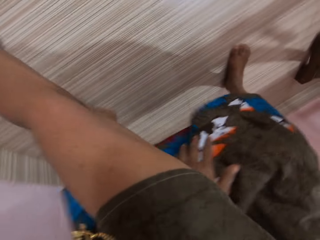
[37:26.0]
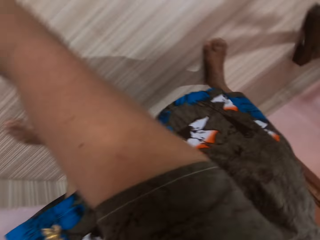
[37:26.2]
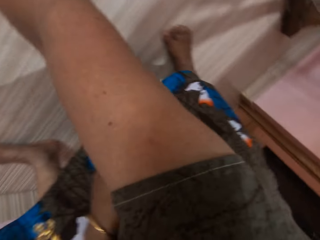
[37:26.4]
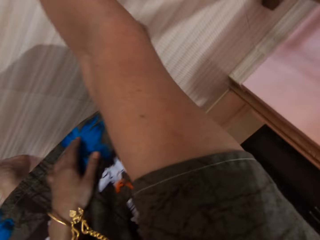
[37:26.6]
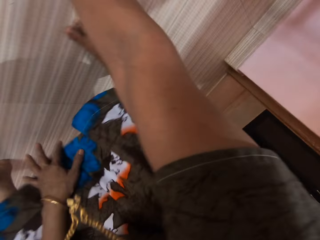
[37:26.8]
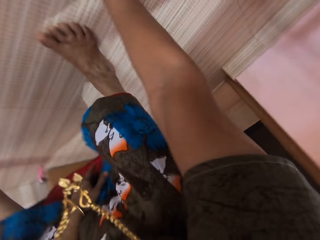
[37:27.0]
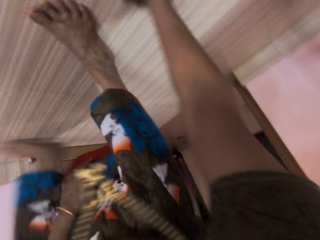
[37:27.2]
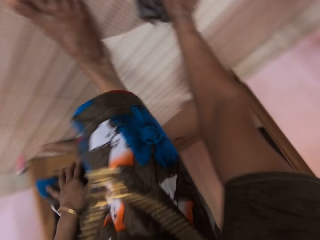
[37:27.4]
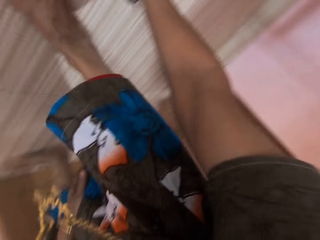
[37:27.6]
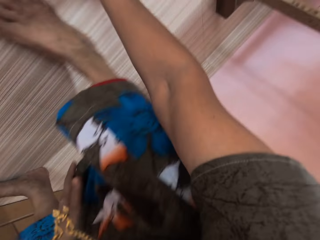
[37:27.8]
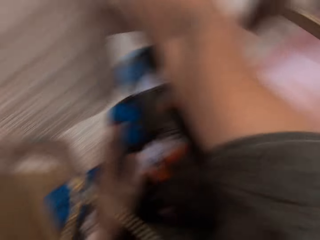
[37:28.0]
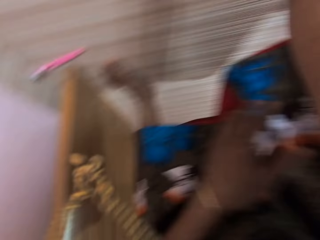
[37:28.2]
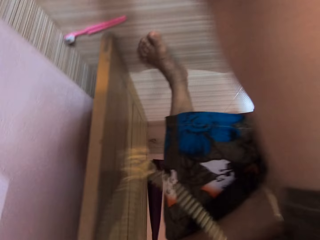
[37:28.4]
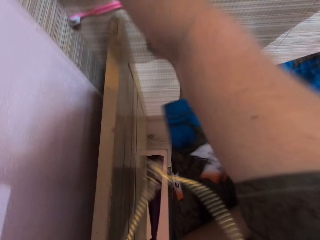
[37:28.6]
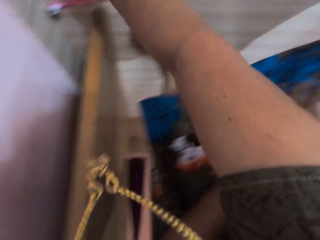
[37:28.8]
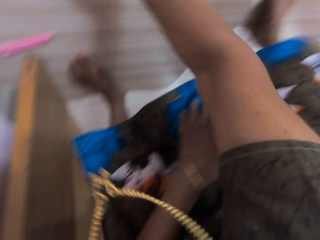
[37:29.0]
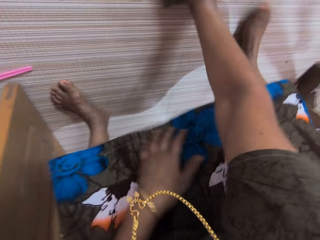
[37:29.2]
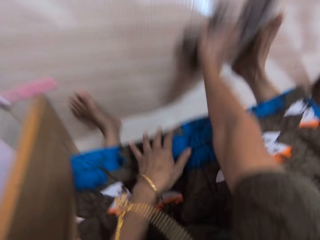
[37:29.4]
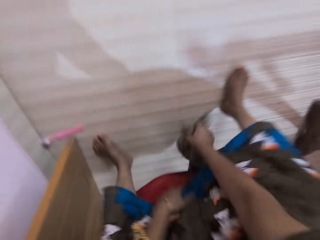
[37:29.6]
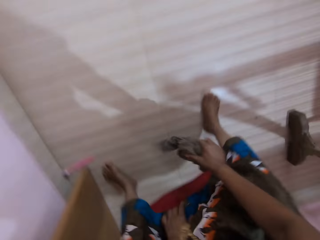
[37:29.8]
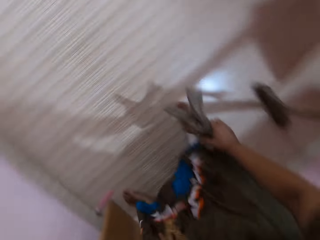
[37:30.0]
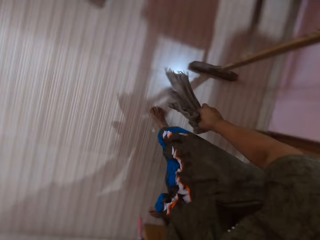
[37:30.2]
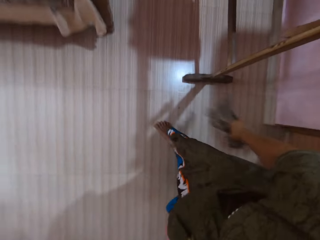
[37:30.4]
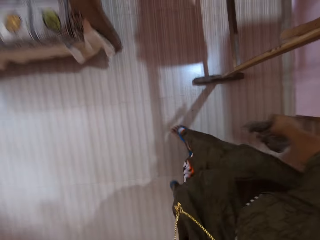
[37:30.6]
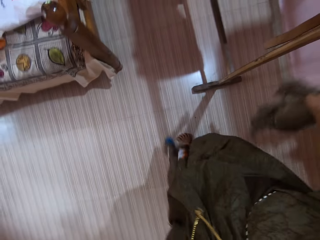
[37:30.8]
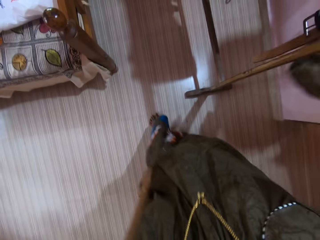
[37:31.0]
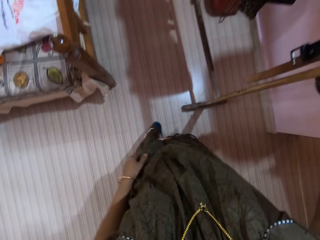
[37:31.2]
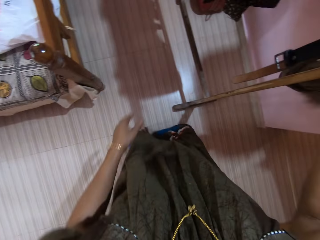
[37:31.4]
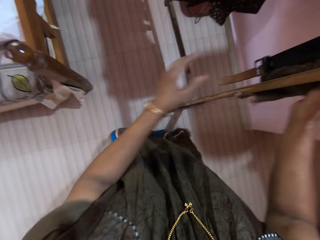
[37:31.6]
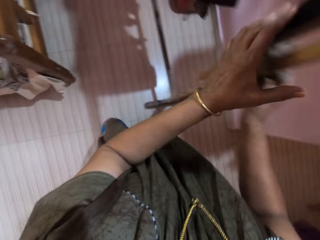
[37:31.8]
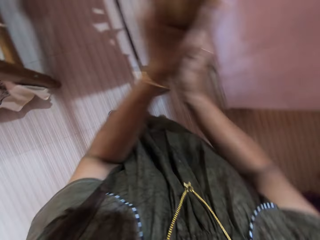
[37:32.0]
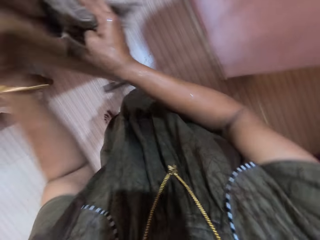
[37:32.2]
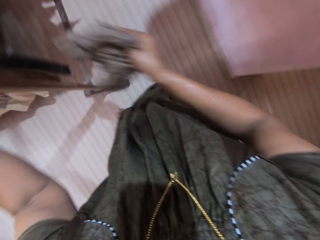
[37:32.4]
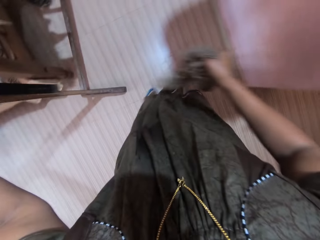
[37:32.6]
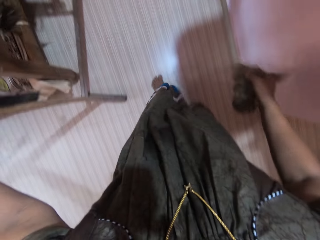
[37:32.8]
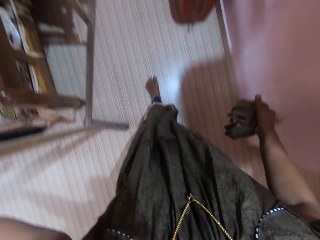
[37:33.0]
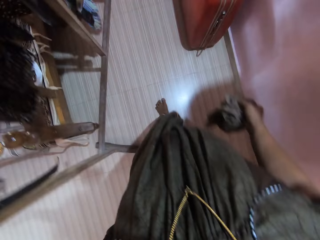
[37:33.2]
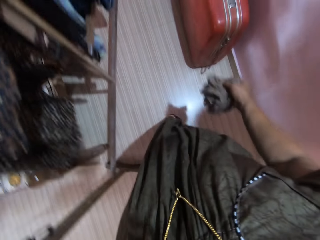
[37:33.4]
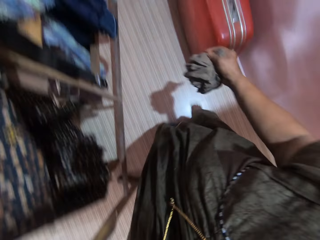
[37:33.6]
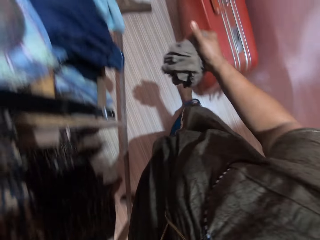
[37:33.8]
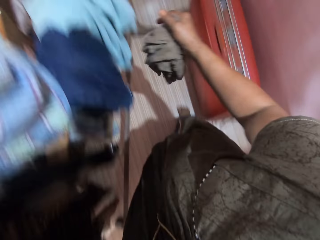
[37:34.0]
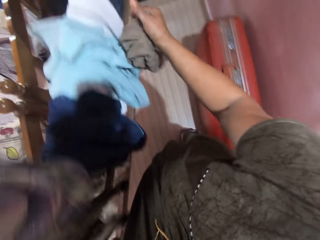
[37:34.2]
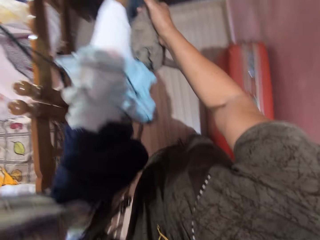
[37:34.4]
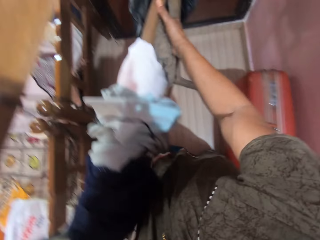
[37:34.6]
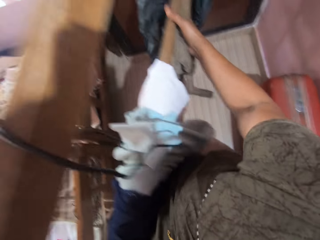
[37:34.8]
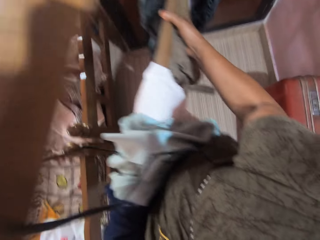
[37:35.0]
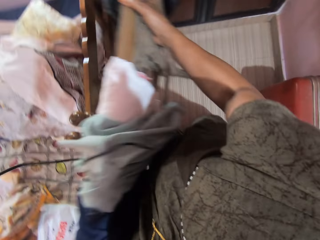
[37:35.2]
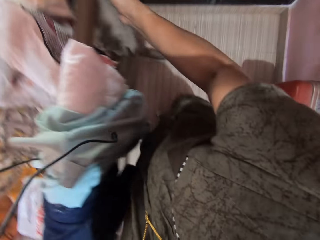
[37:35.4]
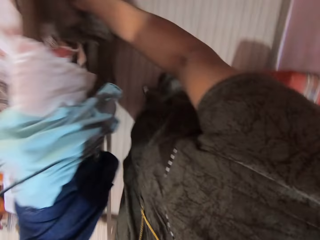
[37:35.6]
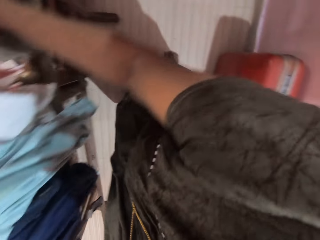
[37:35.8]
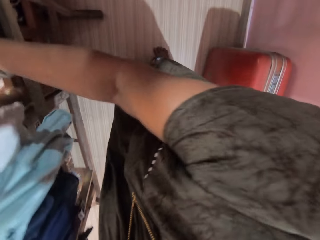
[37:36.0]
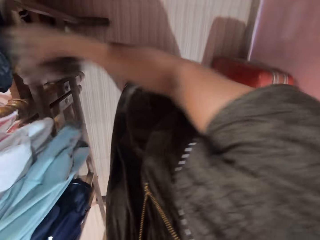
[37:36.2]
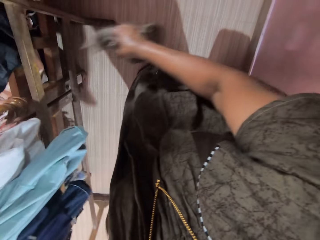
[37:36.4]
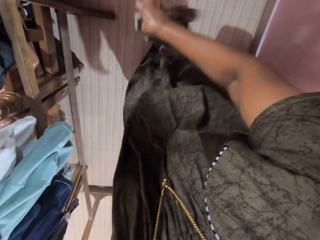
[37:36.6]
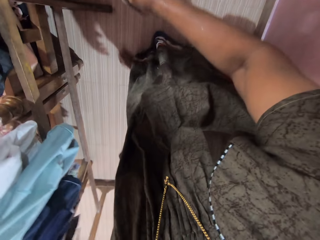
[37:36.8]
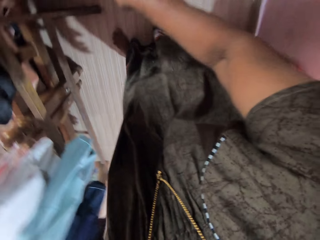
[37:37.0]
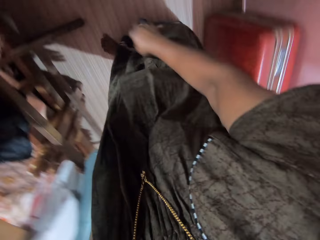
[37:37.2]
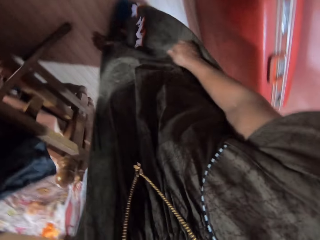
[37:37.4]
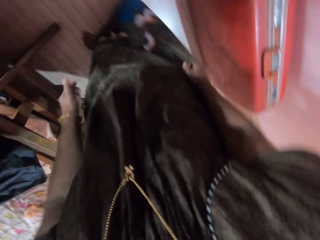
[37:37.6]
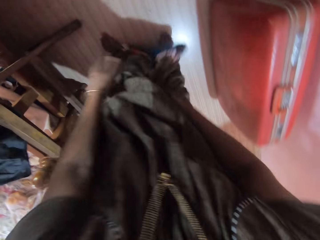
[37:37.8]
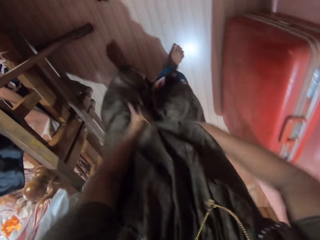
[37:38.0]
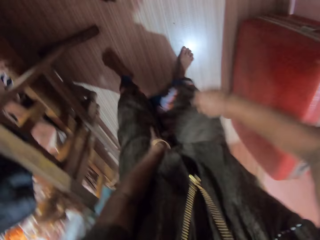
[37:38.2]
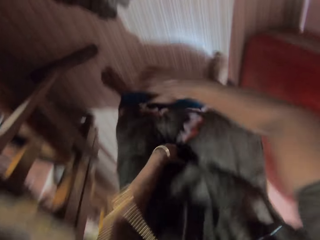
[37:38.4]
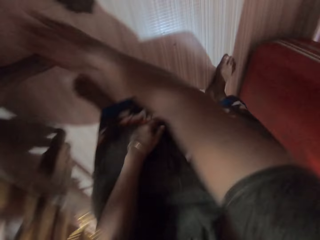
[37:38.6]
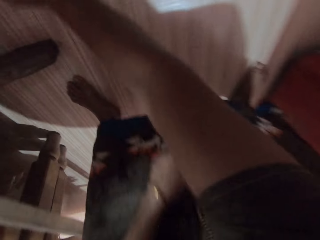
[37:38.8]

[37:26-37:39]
The camera wearer picks up the rag. She touches the cloth rack with both hands. She moves the cloth rack backward with both hands. She throws the rag on the floor with her right hand.

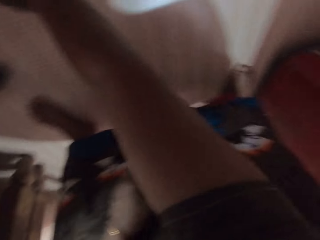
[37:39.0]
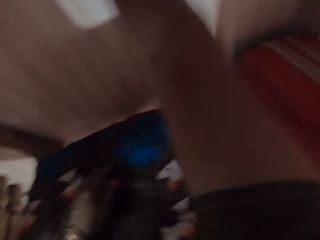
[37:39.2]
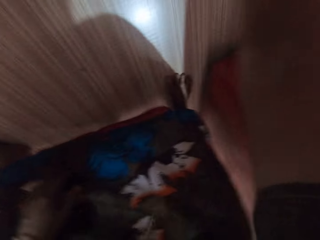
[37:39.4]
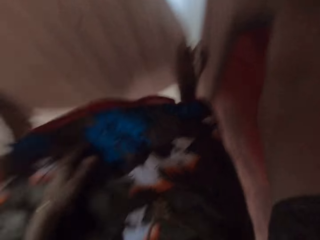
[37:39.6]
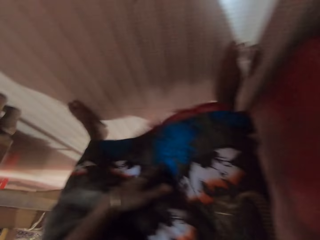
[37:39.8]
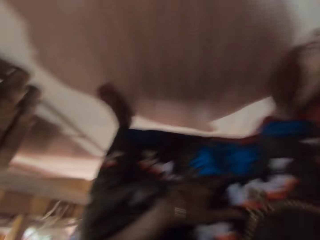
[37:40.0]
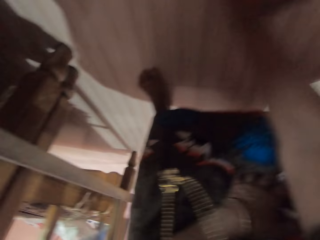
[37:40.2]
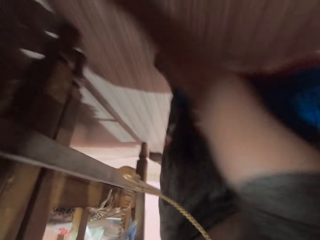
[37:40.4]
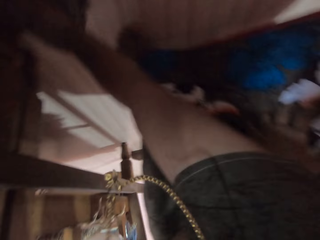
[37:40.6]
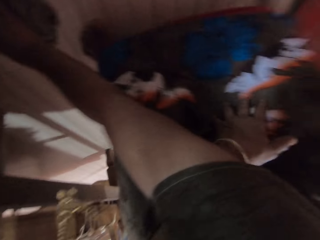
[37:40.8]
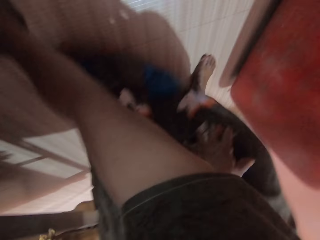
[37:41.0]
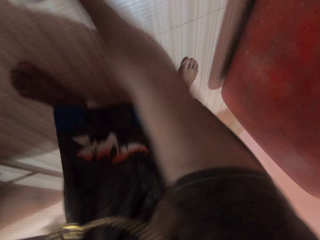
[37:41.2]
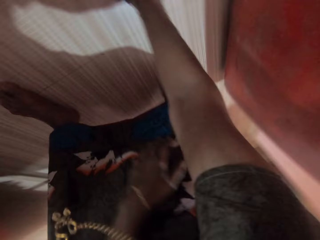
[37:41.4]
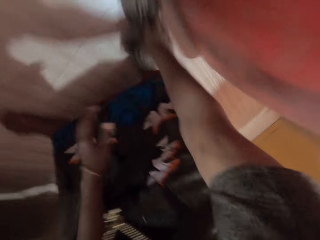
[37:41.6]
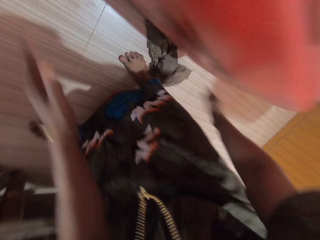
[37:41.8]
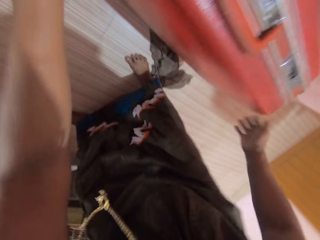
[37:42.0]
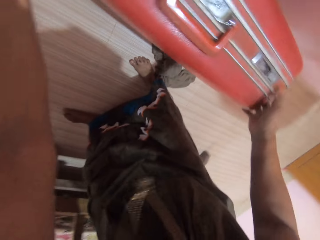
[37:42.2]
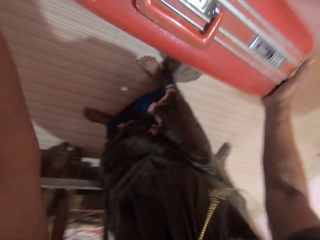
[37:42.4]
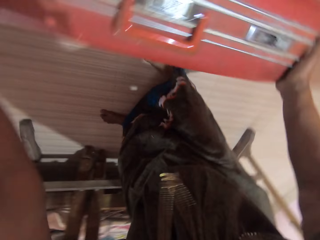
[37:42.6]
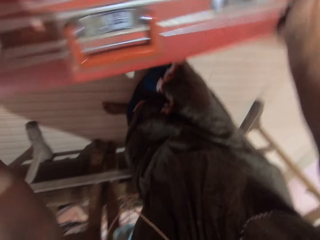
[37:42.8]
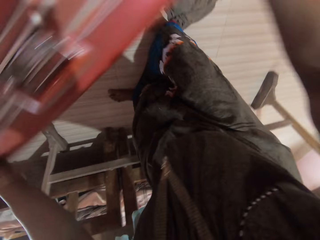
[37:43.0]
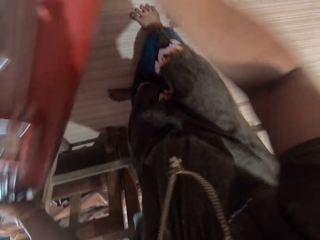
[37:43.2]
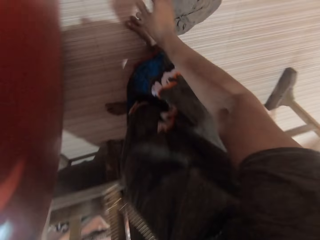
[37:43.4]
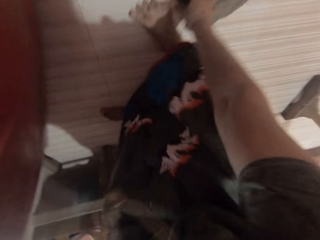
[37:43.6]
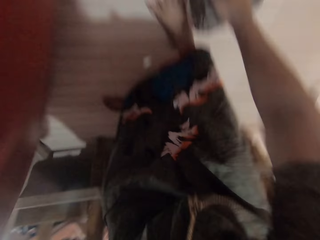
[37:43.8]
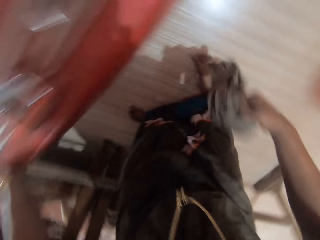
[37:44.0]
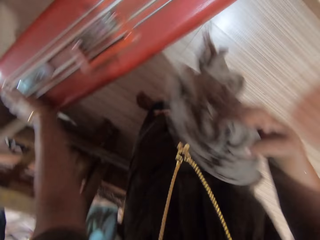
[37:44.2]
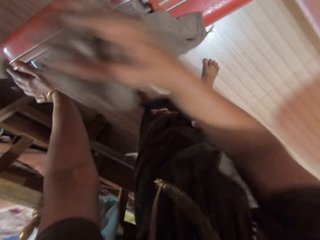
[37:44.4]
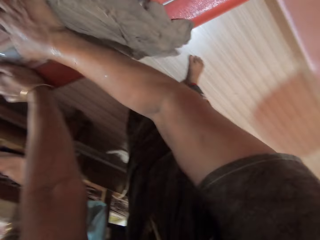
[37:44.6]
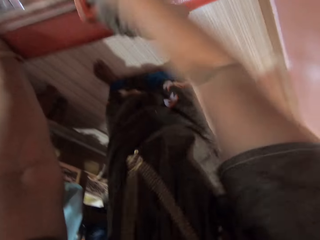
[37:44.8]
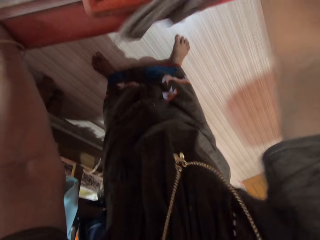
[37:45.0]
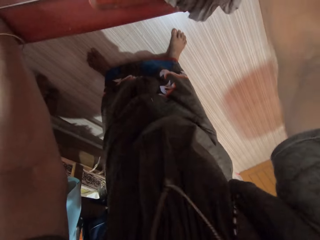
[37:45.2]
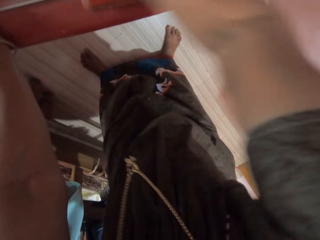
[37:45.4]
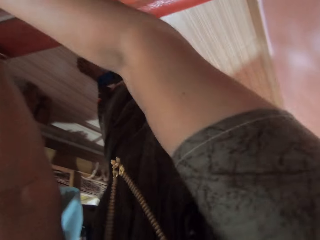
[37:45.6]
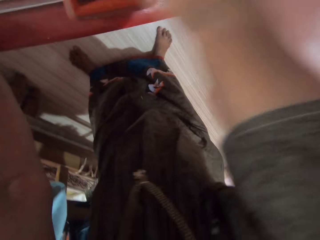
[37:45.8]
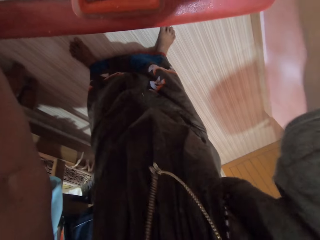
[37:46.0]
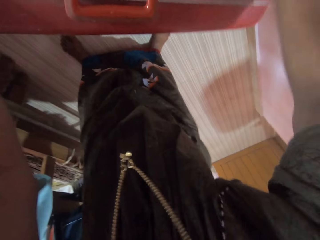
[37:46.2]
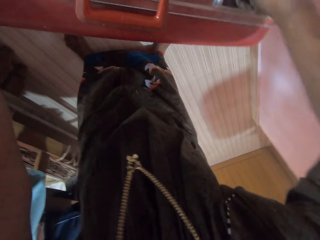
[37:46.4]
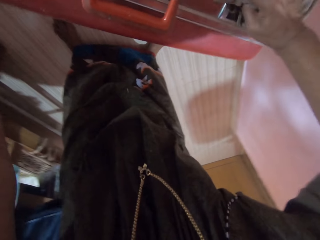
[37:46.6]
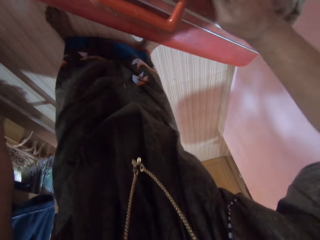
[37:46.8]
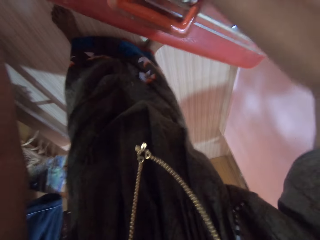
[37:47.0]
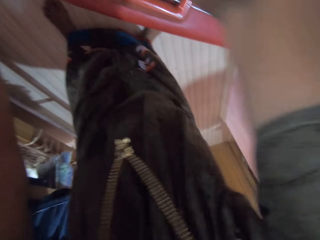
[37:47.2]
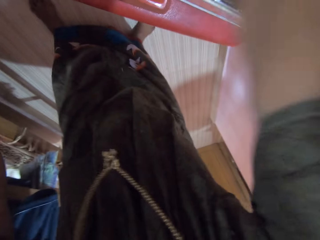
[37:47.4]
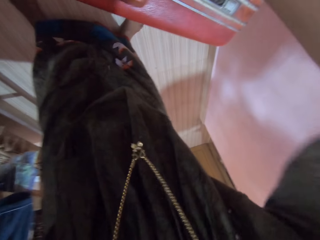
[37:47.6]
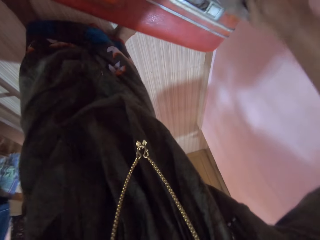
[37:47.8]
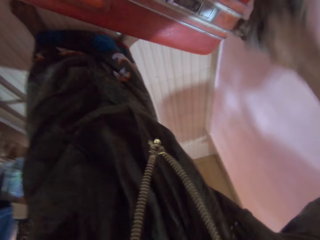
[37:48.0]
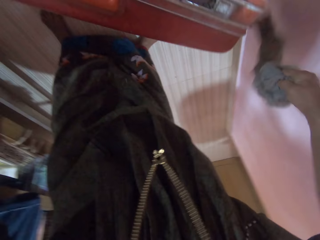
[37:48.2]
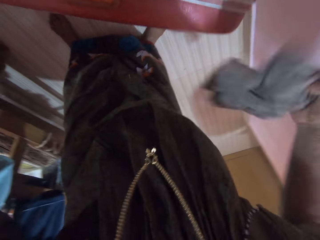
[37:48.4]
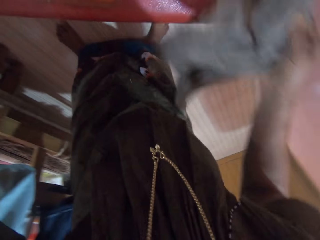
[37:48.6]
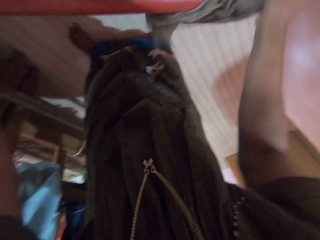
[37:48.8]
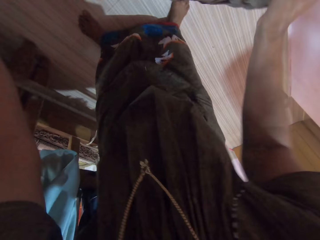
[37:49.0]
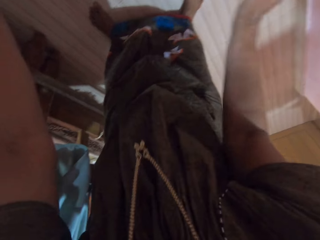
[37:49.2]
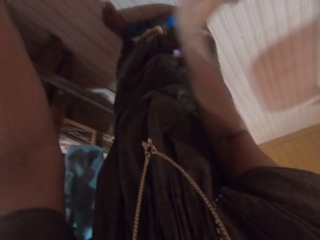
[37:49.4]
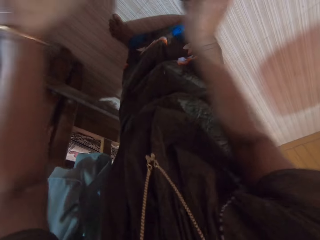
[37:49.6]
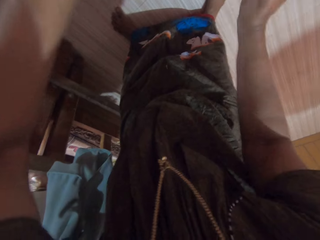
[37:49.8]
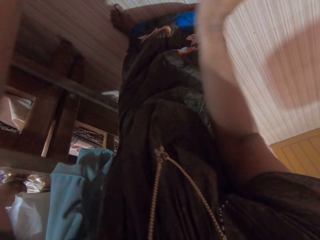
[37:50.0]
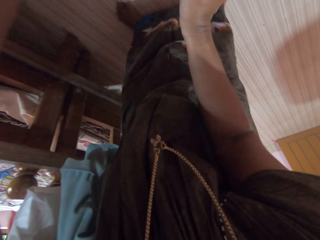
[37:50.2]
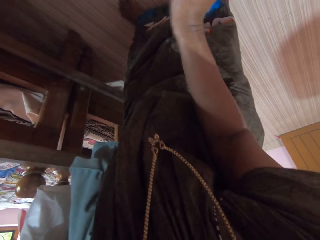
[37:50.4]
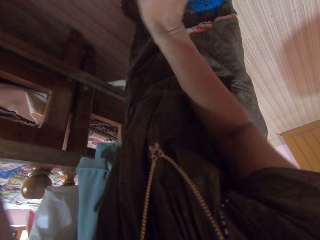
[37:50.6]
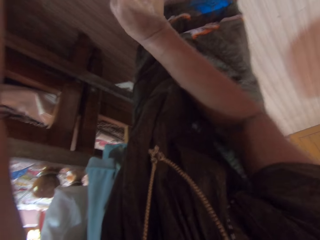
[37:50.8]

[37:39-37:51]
The camera wearer cleans the floor with the rag in her right hand. She removes her right hand from the rag. She drags a luggage box on the floor with both hands. She picks up the rag on the floor with her right hand. She cleans the luggage box with the rag.
